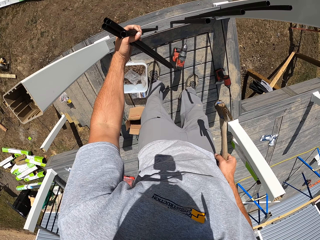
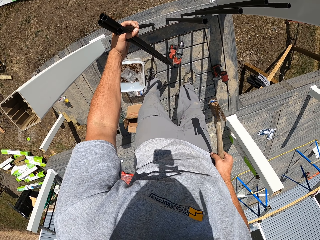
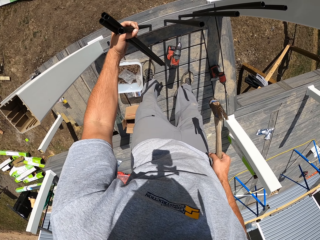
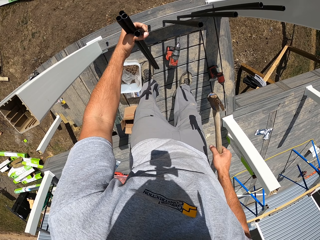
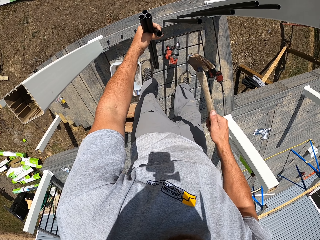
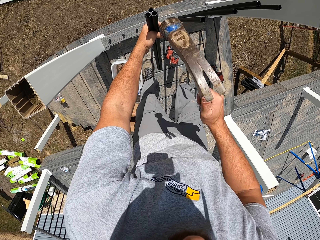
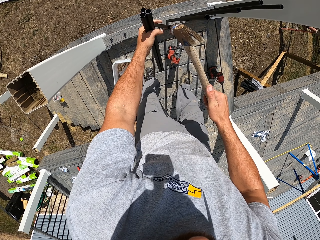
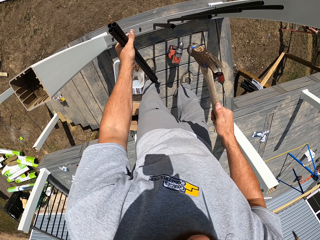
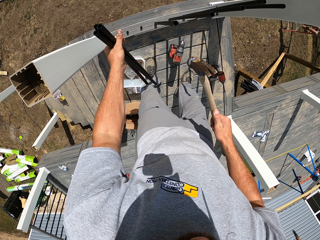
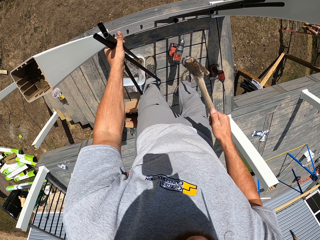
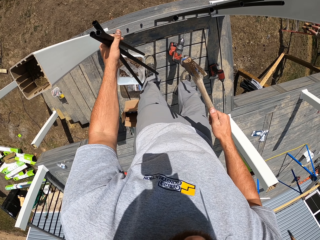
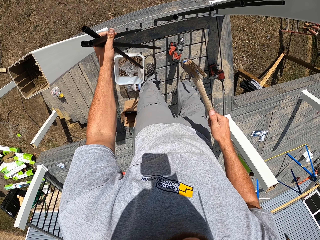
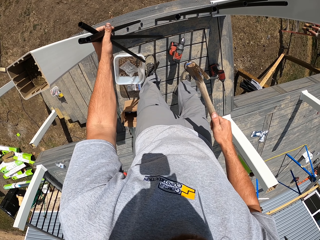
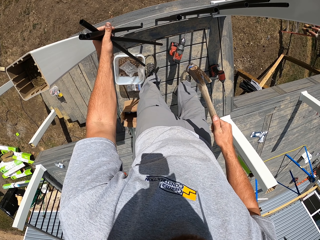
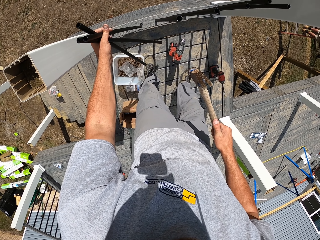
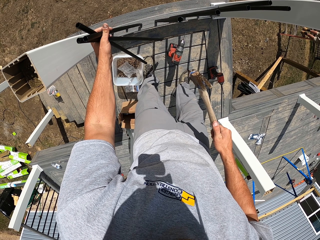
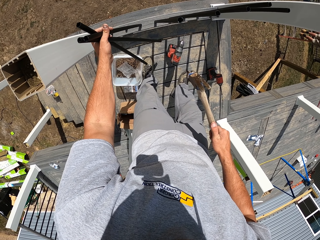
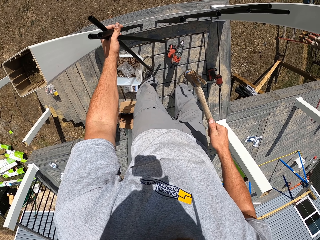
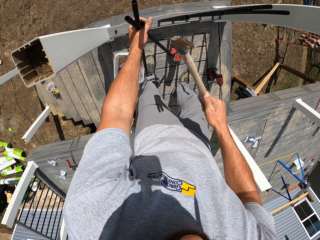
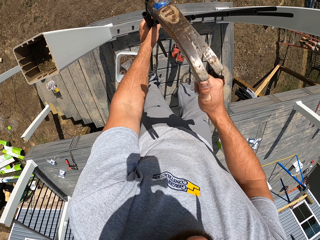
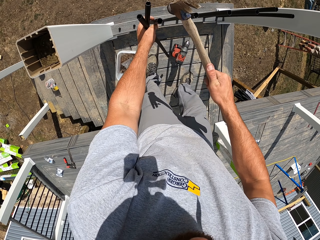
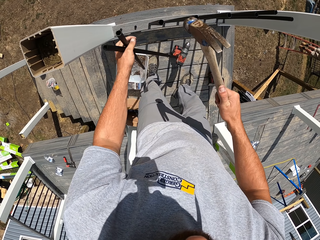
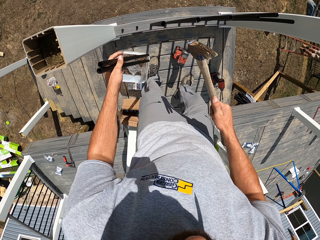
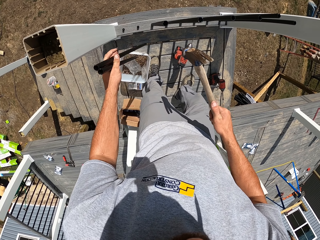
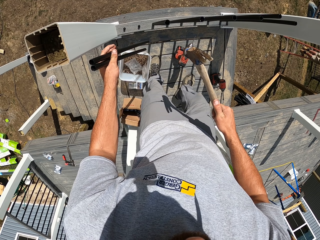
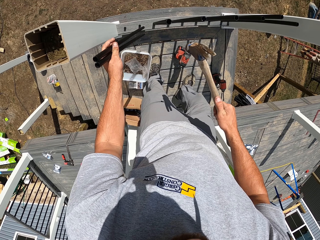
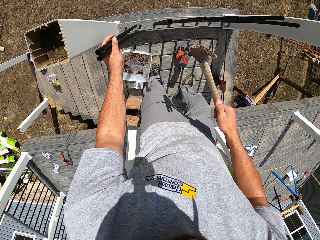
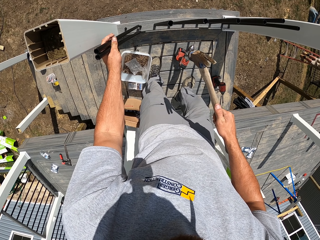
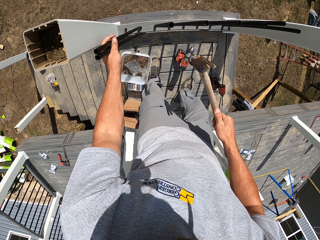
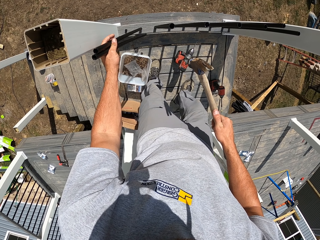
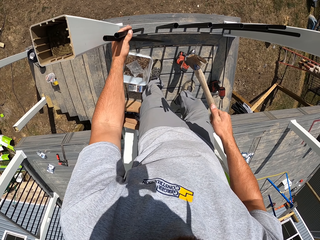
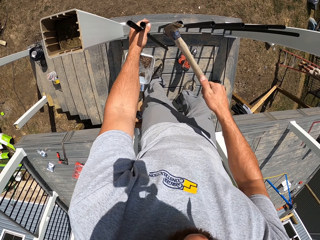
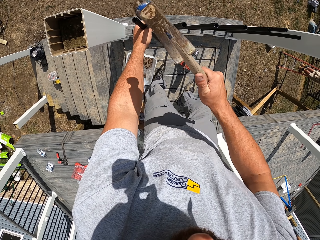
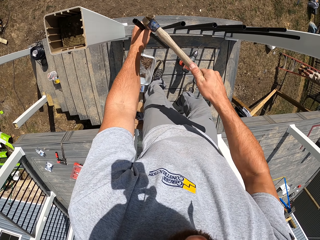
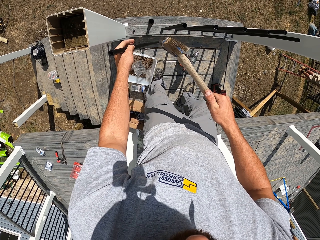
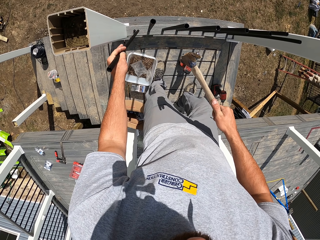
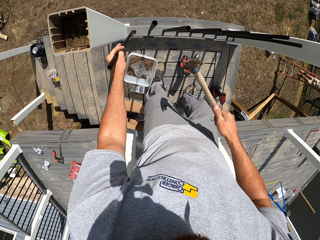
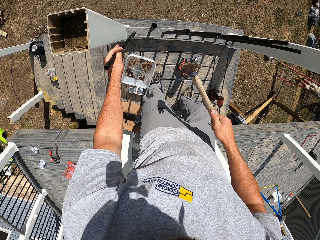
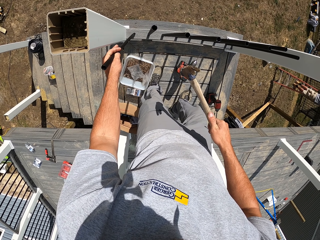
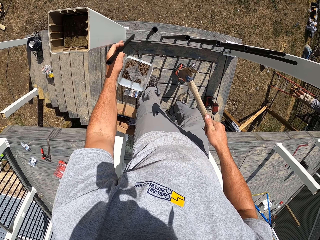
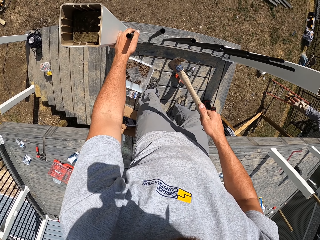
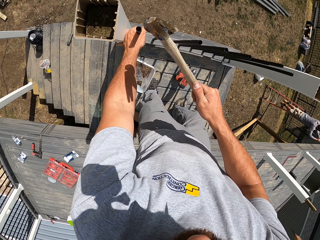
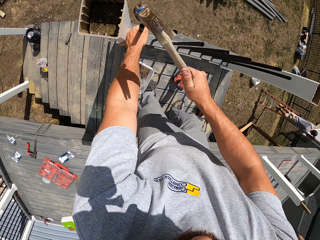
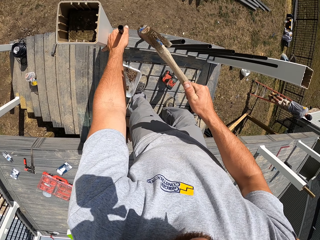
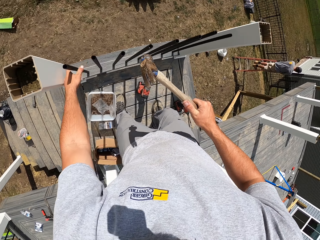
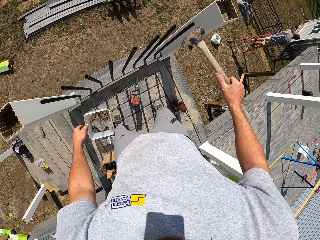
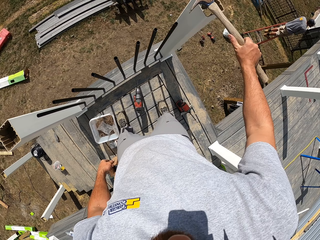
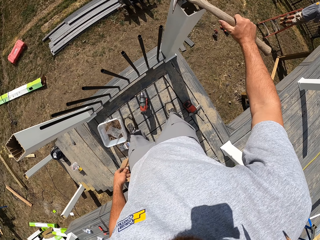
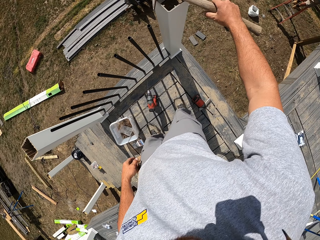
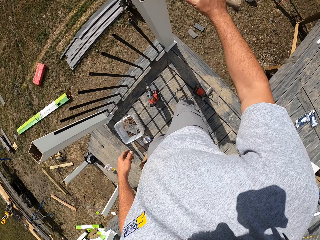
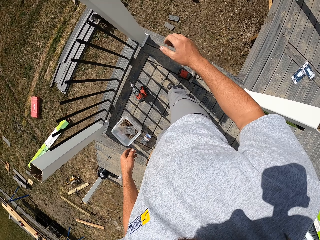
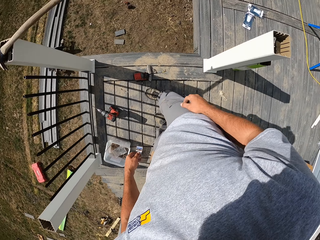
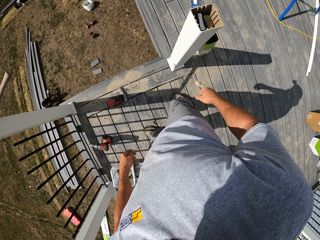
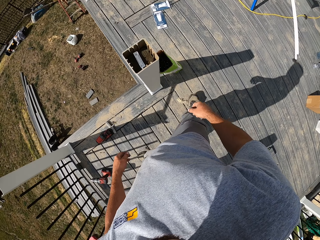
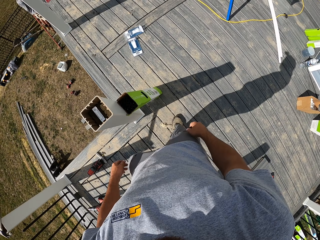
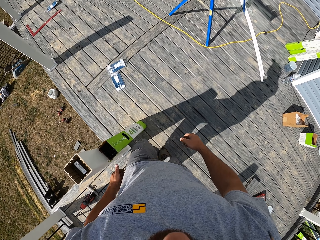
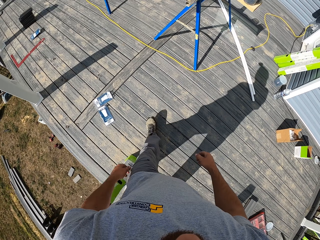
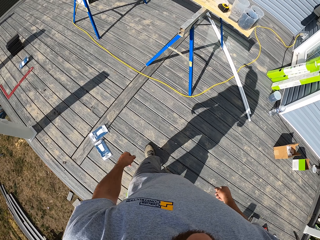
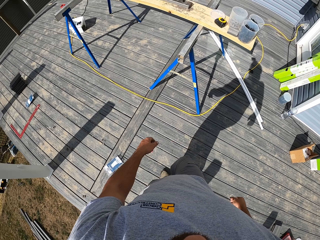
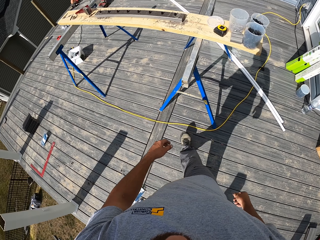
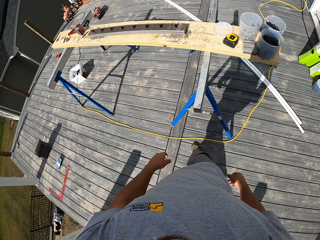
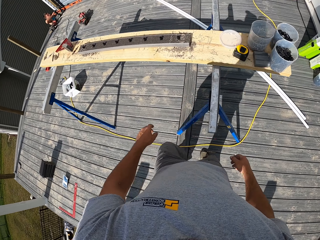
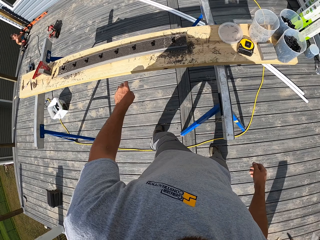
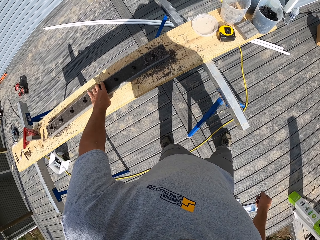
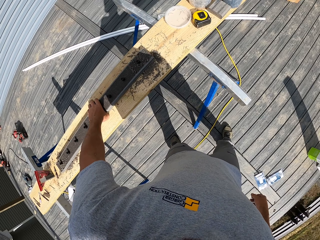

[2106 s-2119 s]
The camera wearer picks up a hammer. They hit the metal with the hammer. They place the hammer on the newel post. They walk around.

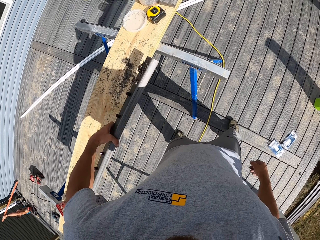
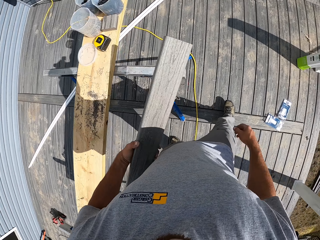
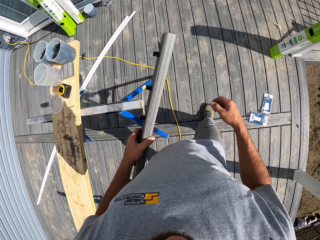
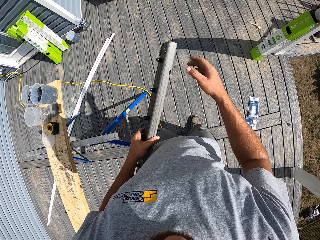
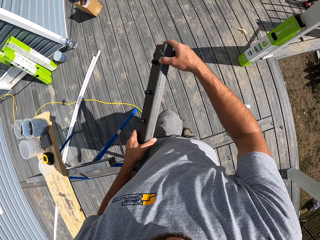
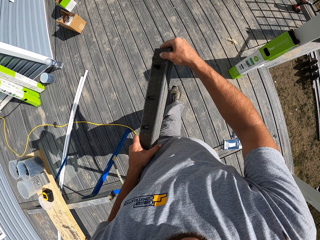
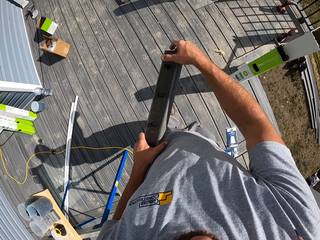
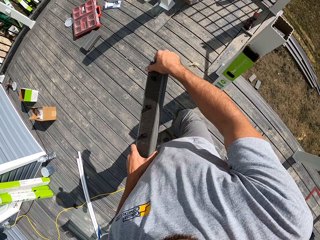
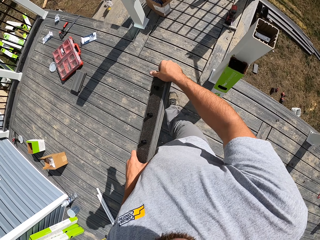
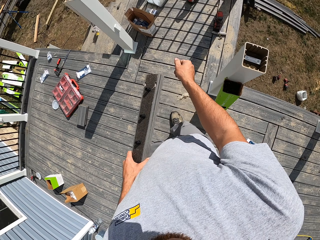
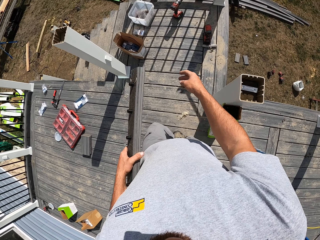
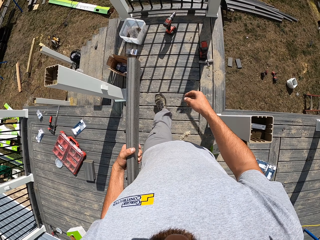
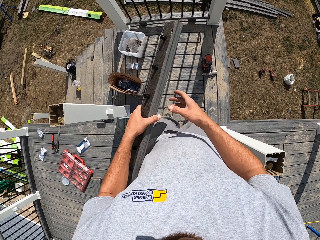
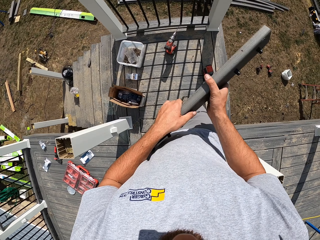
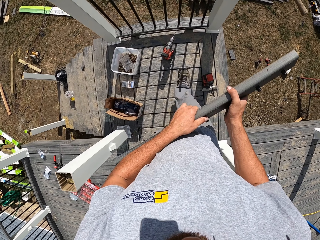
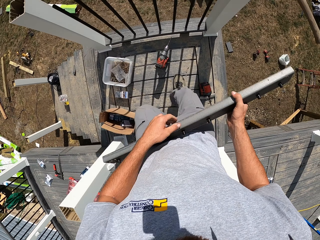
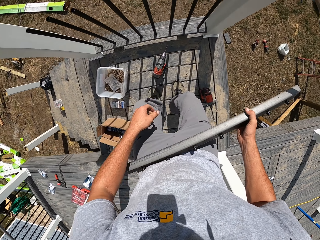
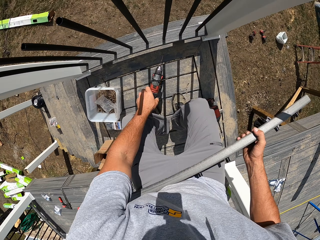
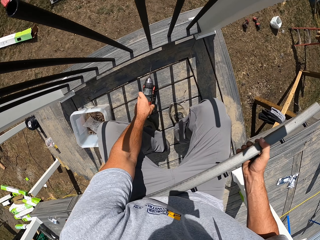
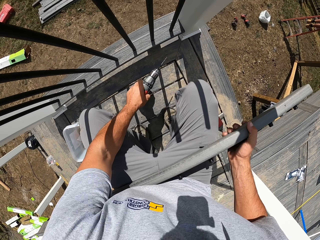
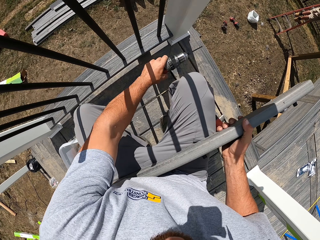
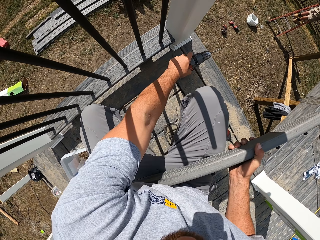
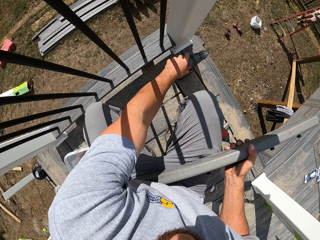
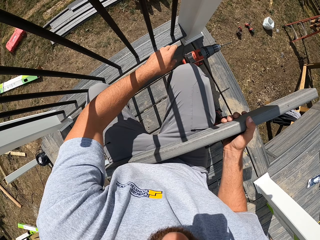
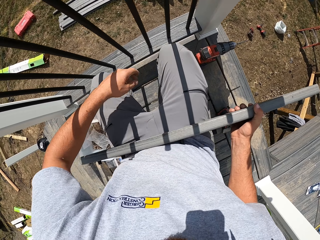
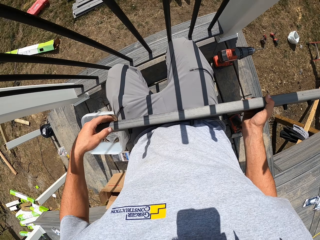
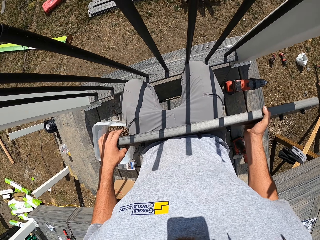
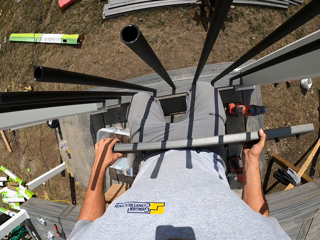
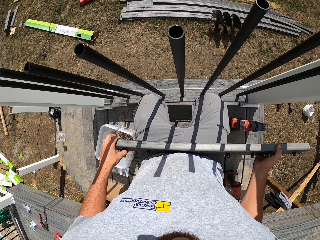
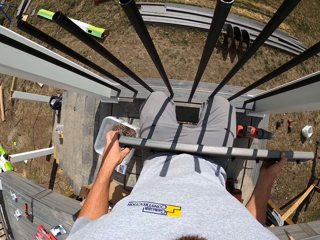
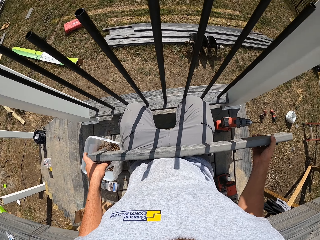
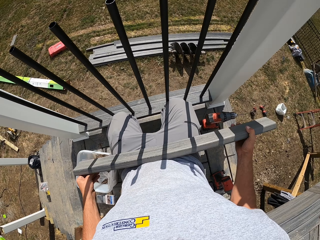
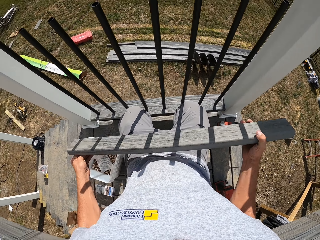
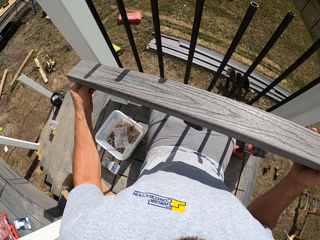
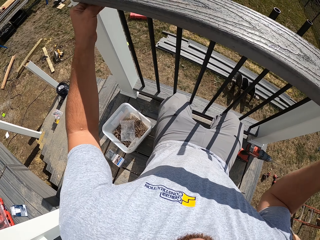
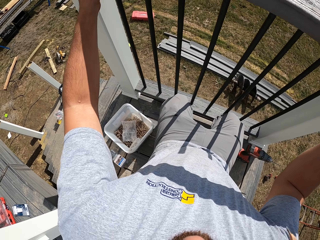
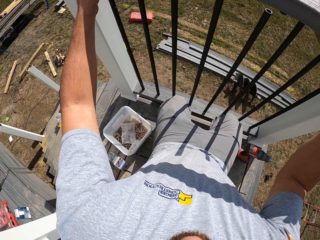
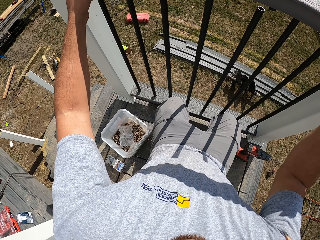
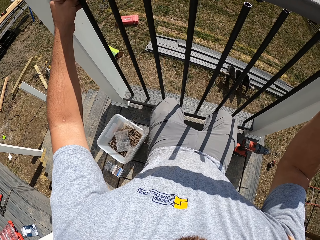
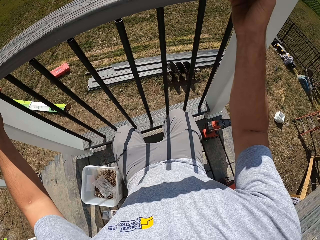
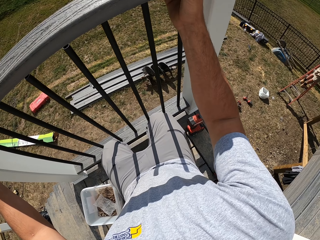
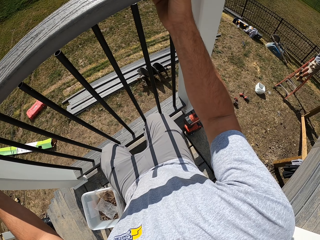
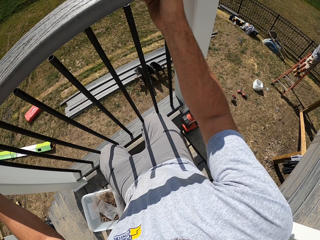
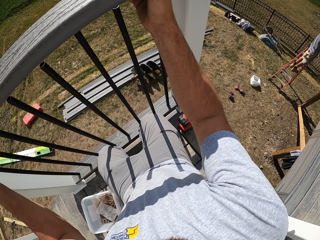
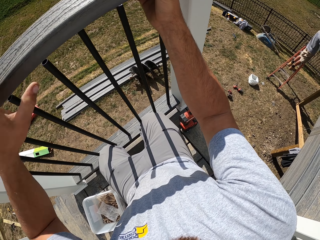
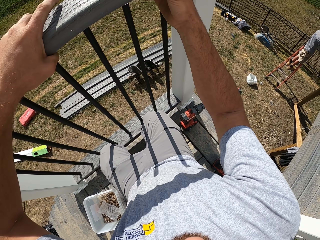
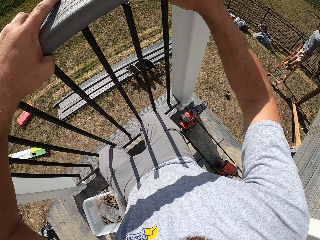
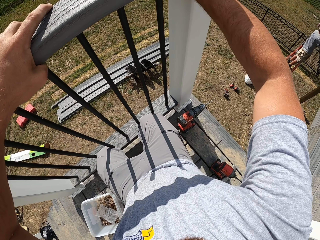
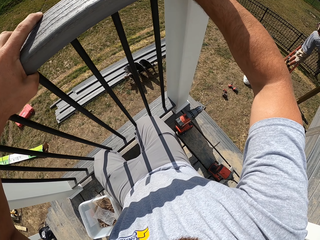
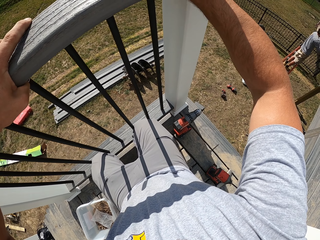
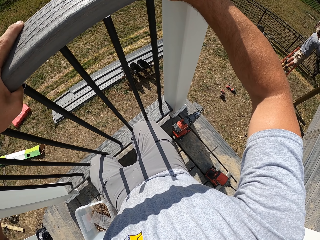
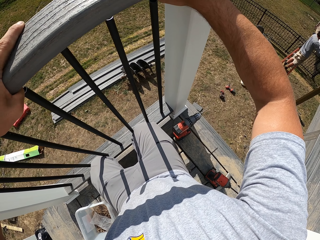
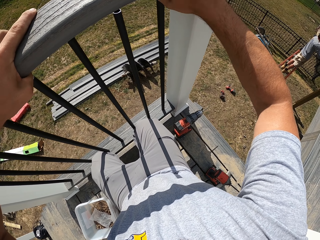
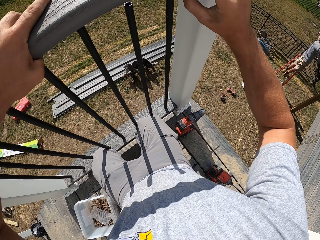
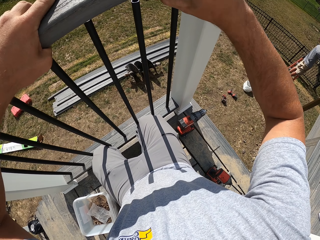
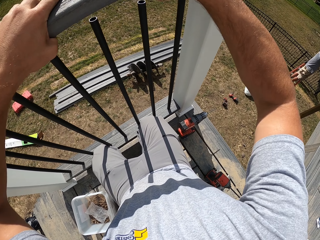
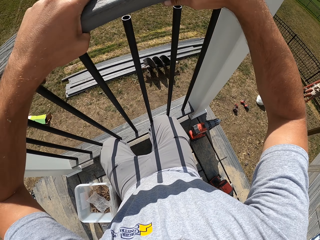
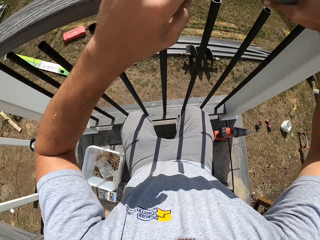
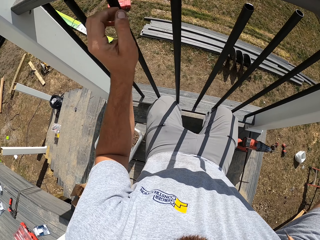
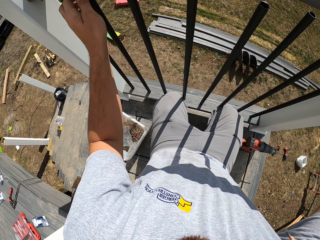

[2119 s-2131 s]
The camera wearer picks up the rail. They touch the rail. They bend down. They pick up the driller. They move the drill aside. They put down the driller. They kneel down. They insert the metals into the wood.
